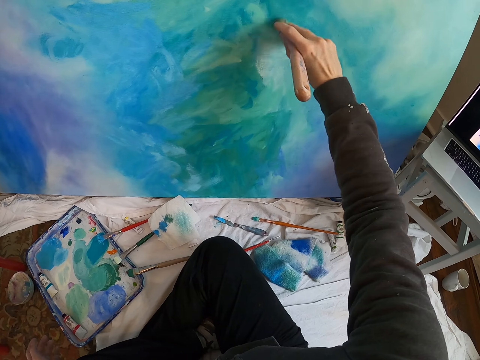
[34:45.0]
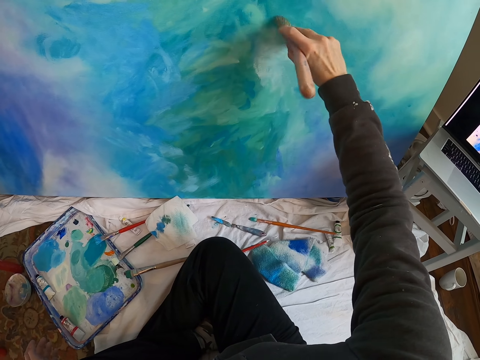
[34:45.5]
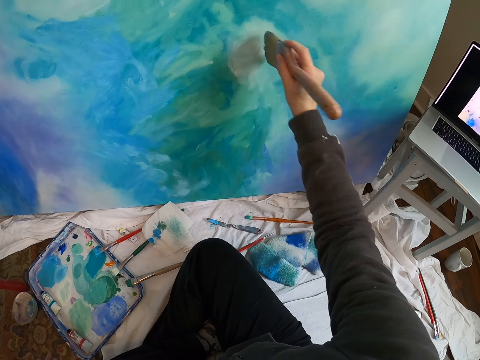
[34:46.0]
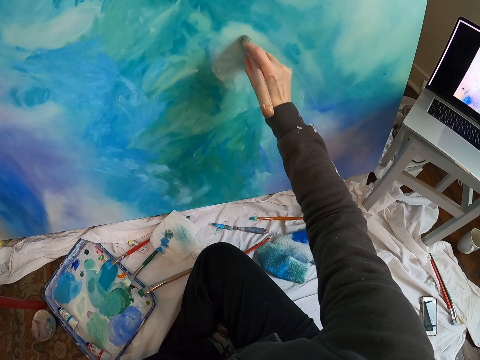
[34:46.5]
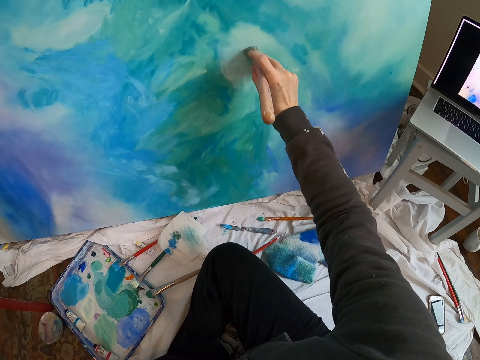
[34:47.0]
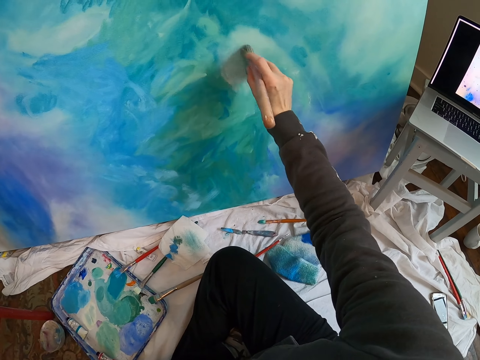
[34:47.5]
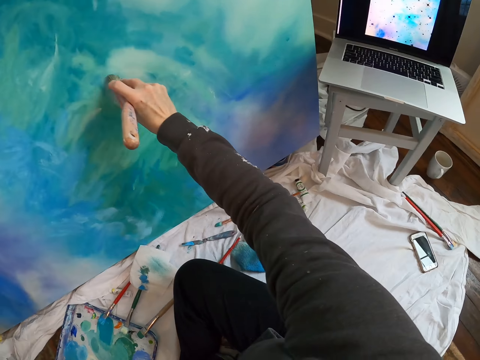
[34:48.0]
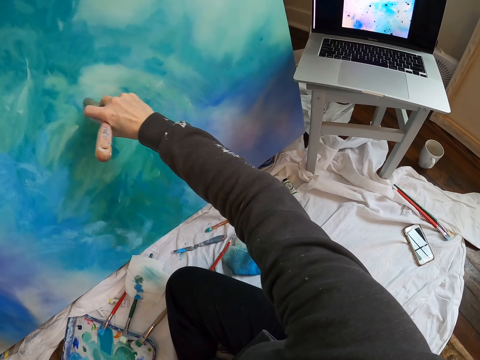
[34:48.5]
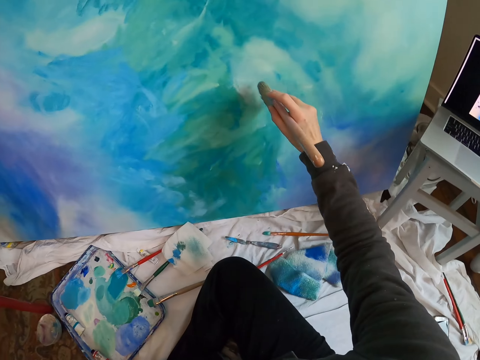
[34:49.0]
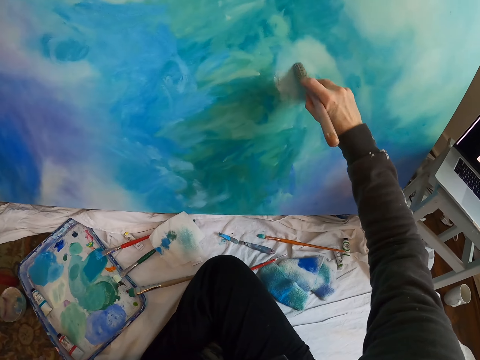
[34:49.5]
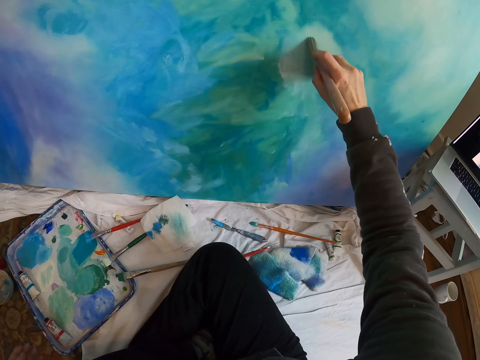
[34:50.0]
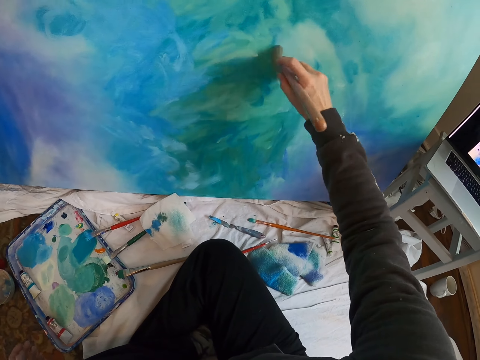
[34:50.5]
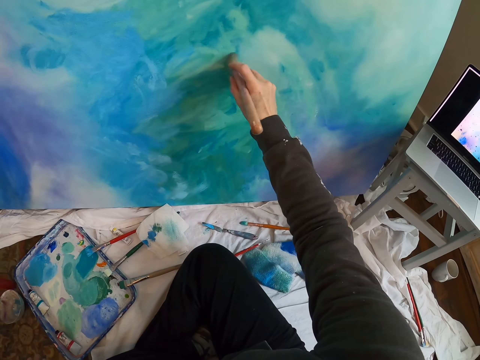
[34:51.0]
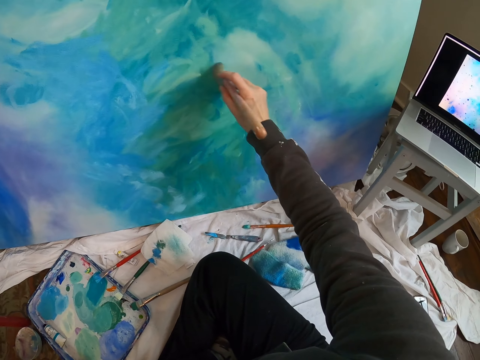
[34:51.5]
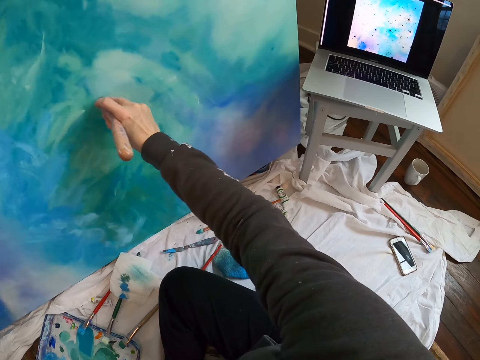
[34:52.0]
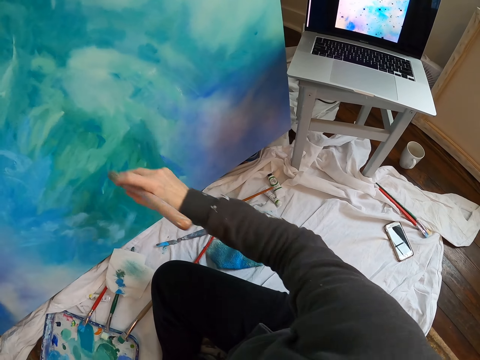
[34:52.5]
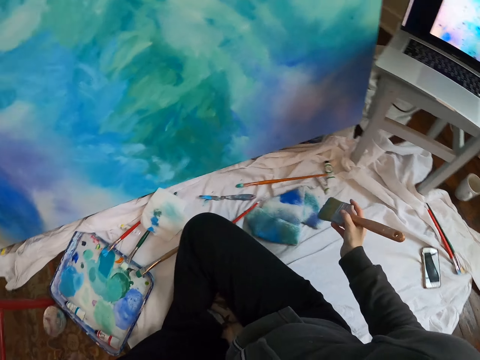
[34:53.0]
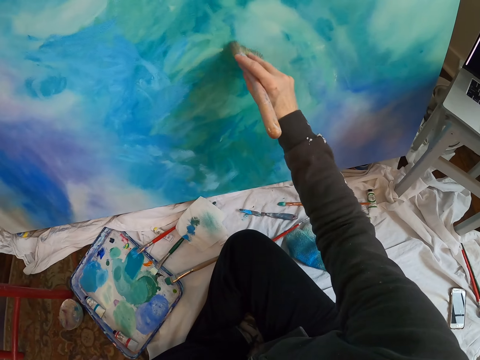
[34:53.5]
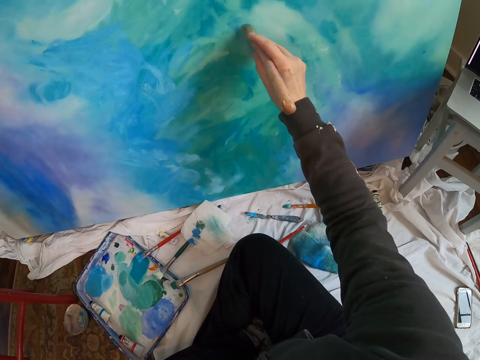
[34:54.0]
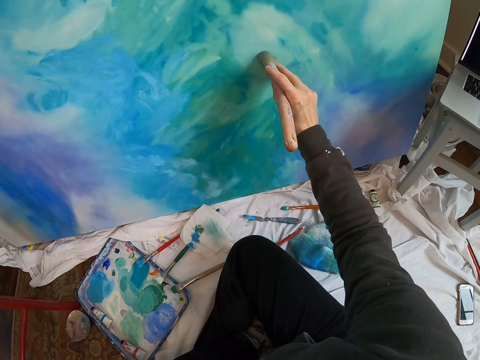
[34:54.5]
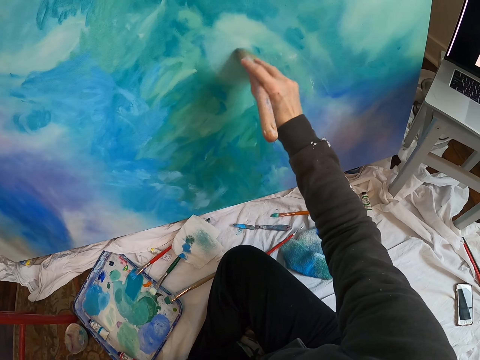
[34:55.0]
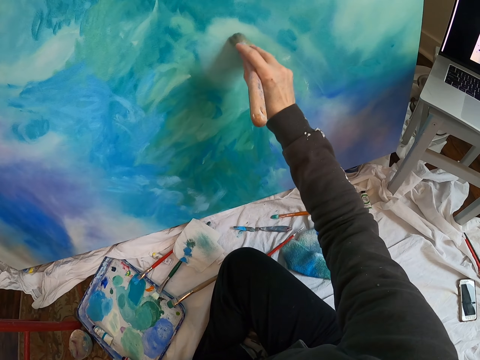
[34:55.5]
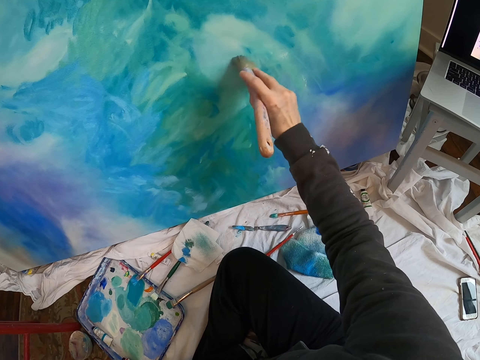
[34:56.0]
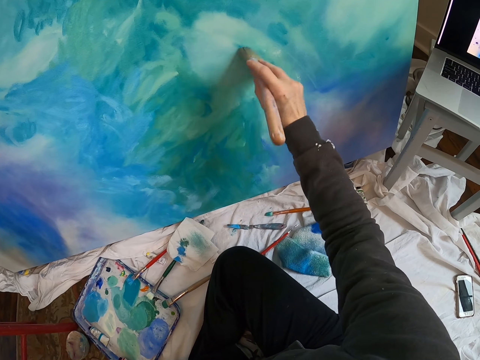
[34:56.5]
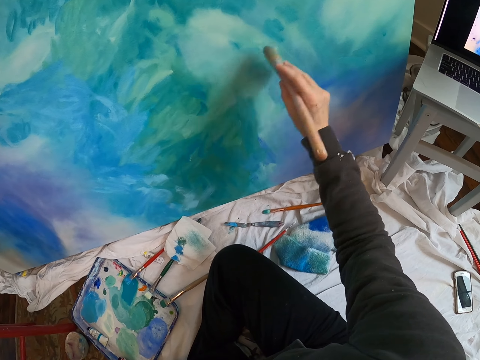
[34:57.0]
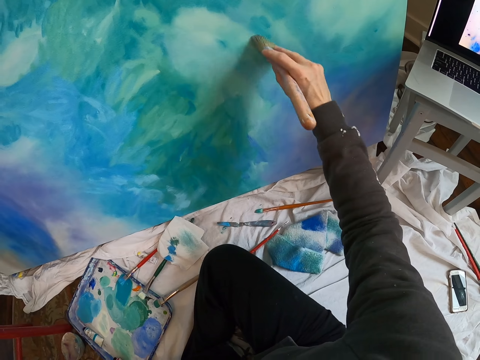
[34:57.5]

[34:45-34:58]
The camera wearer looks at the laptop. They paint the board with the paintbrush. They look at the laptop. They move the paintbrush. They lift the paintbrush. They paint the board with the paintbrush. They rub the paintbrush on the canvas.

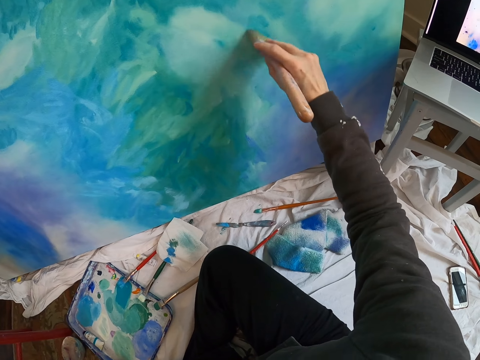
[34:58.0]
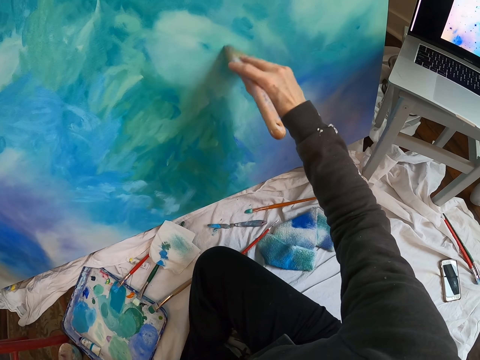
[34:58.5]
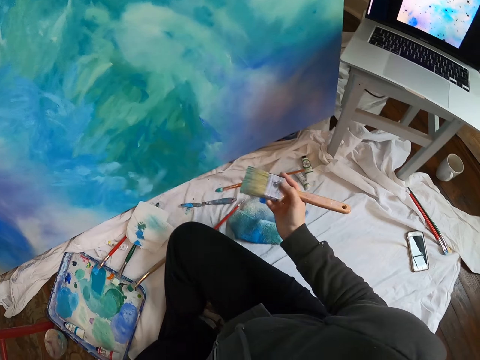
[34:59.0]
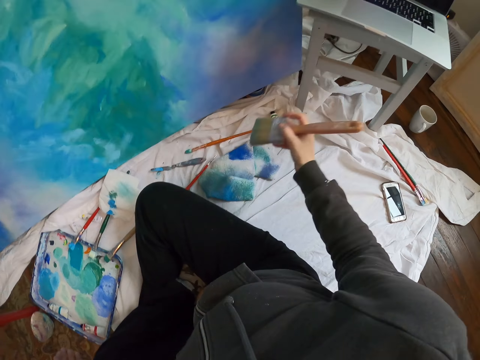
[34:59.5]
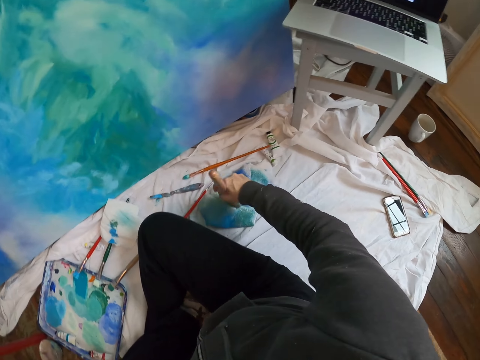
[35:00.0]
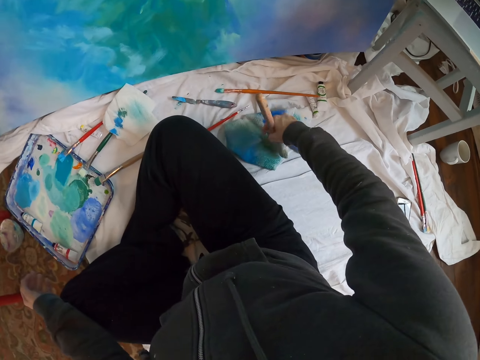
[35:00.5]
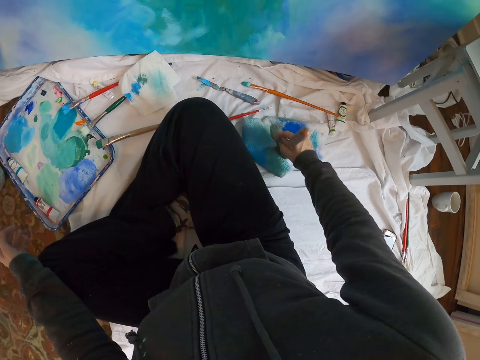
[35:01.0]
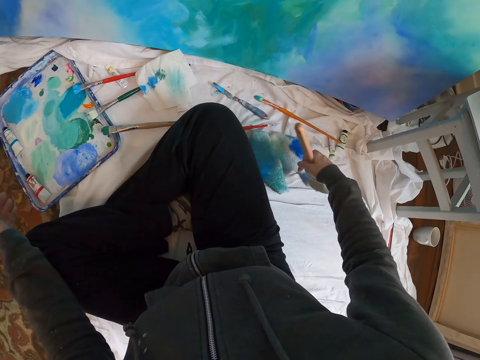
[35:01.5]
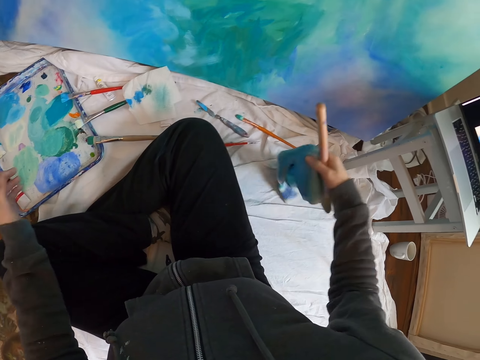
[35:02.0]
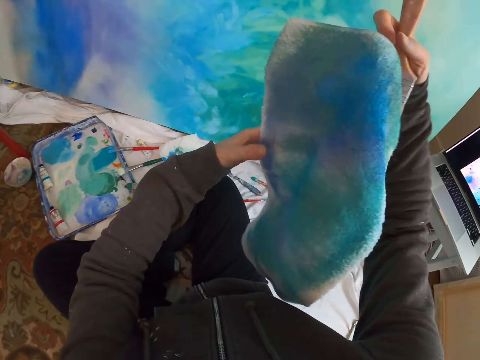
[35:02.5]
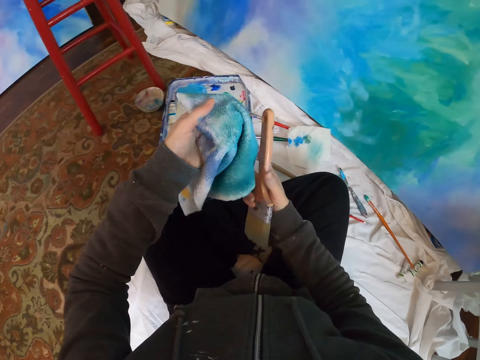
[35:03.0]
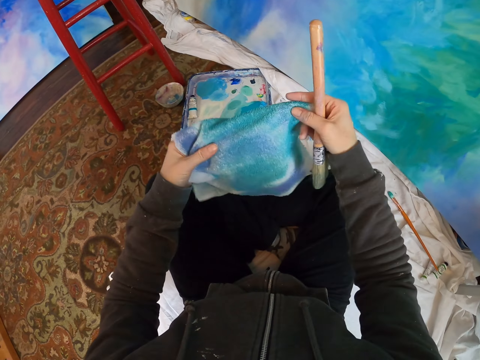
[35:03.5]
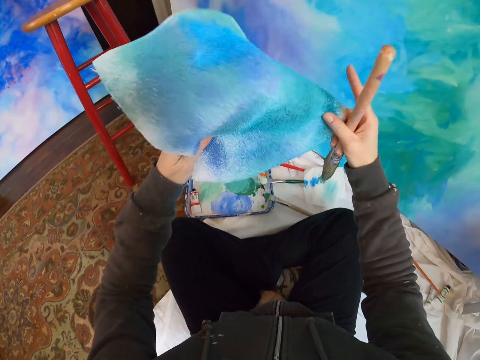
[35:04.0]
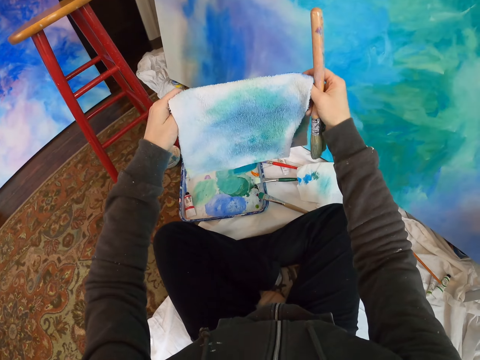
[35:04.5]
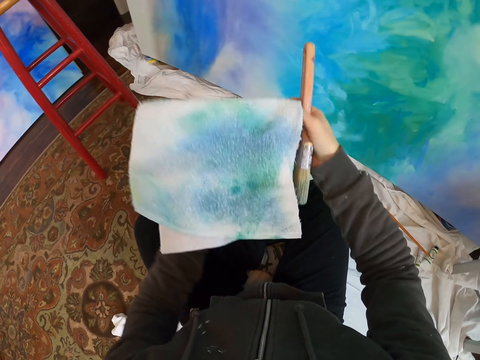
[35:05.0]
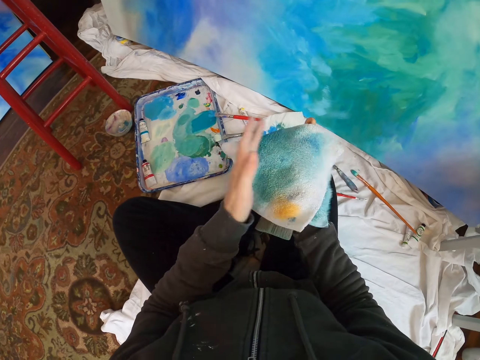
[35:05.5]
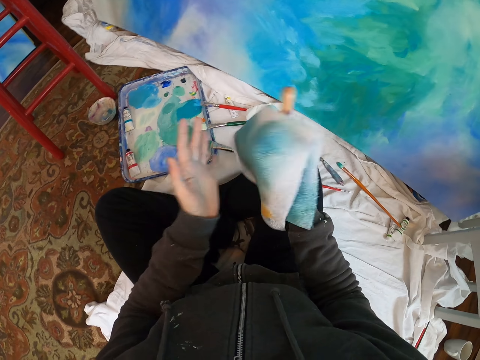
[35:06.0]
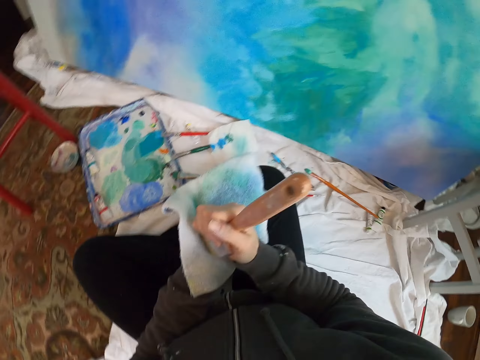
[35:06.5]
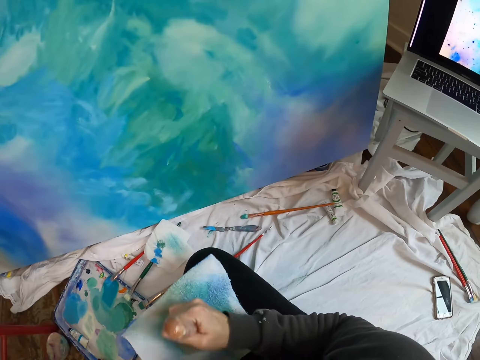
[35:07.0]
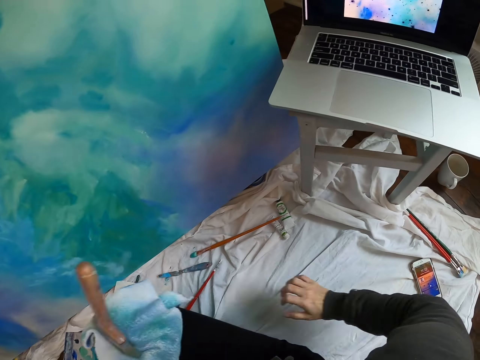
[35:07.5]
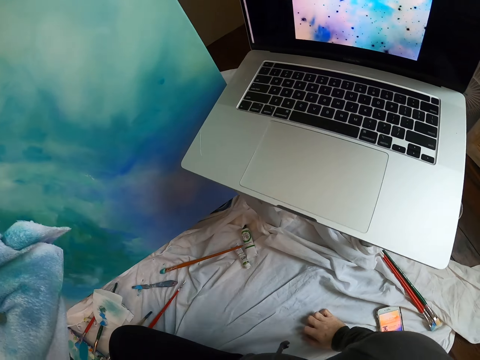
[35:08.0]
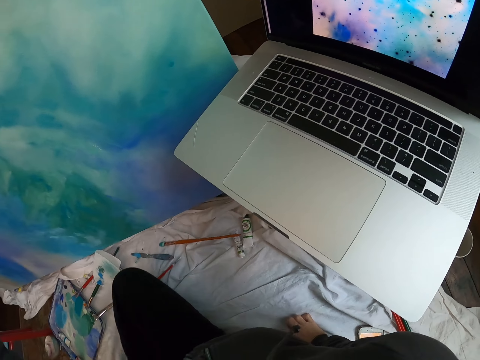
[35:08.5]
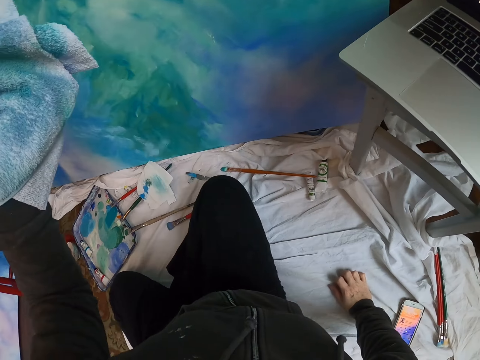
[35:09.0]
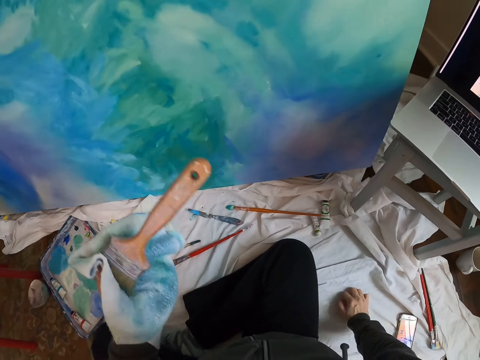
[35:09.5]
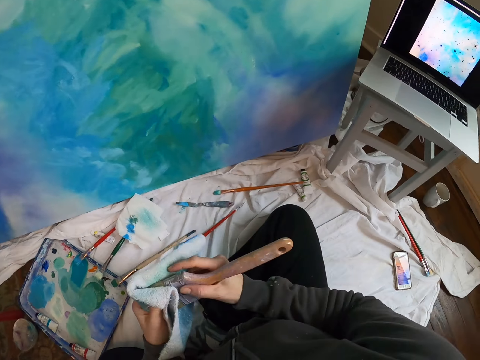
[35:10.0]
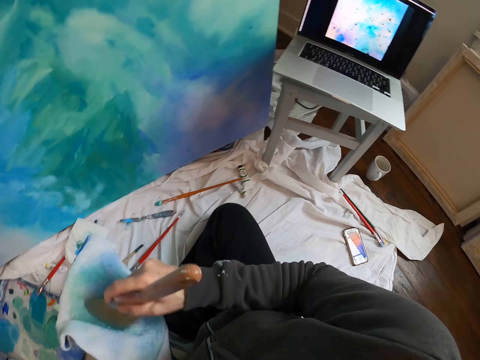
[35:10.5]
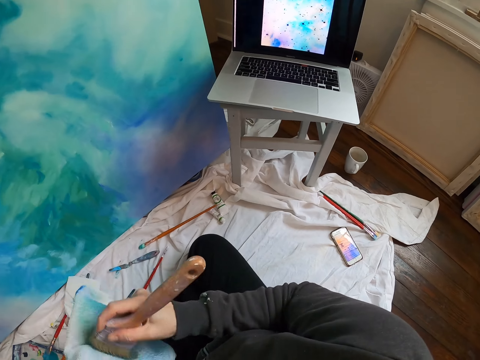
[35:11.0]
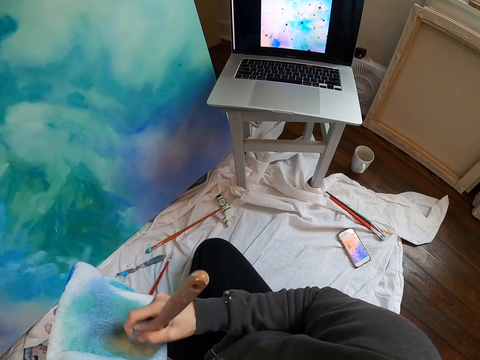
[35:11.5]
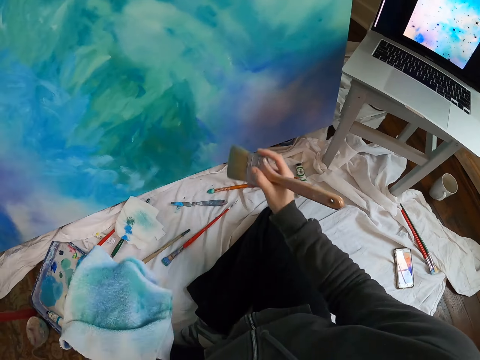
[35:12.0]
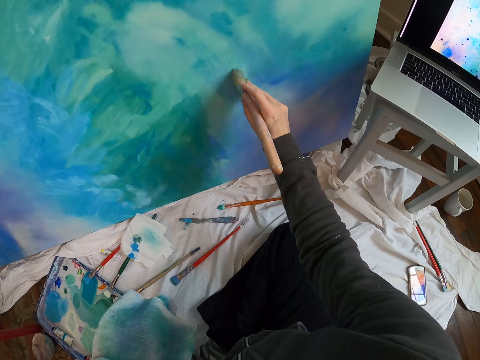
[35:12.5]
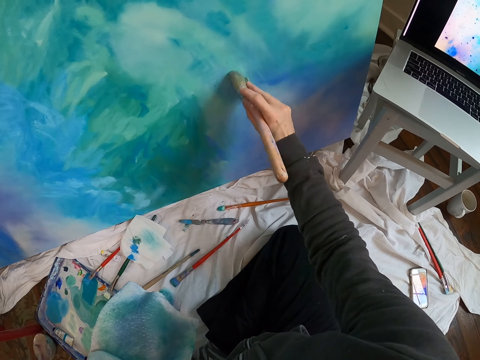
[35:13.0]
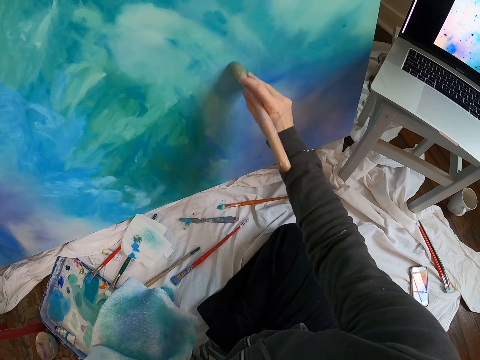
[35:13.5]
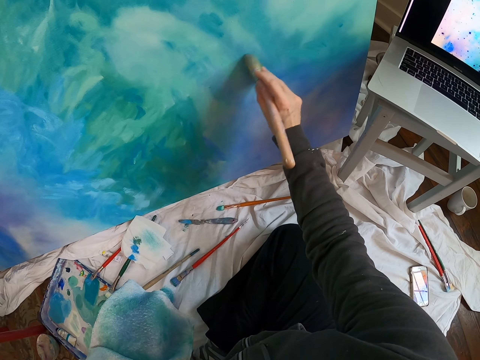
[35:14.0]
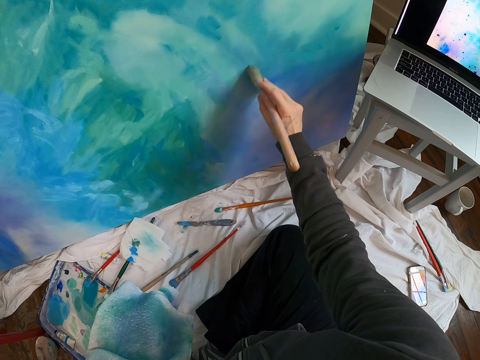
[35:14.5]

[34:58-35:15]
The camera wearer moves the paintbrush. They look at the laptop. They wipe the paintbrush on the cloth. They lift the cloth, stretch the cloth, and fold the cloth. They wipe the paintbrush on the cloth. They move the right hand. They look at the laptop. They raise the hand. They move both hands. They wipe the paintbrush on the cloth. They look at the laptop. They lift the paintbrush. They paint the board with the paintbrush.
